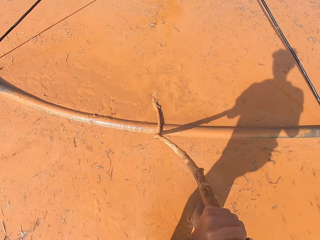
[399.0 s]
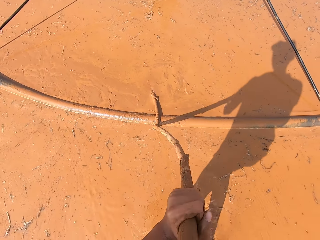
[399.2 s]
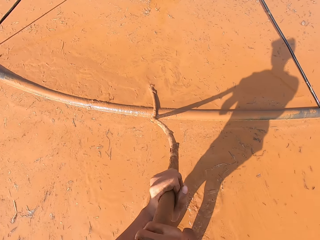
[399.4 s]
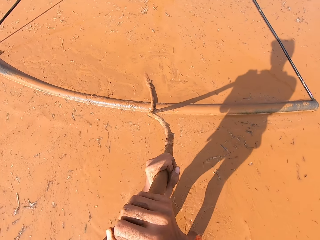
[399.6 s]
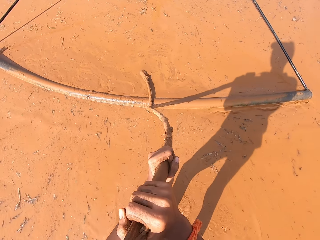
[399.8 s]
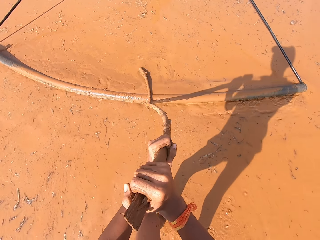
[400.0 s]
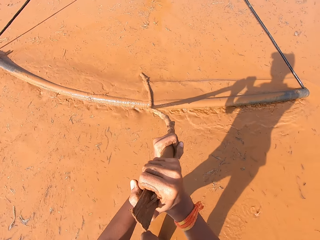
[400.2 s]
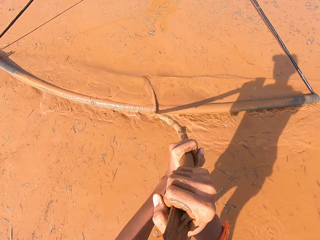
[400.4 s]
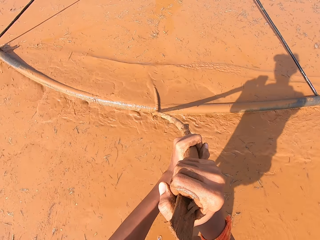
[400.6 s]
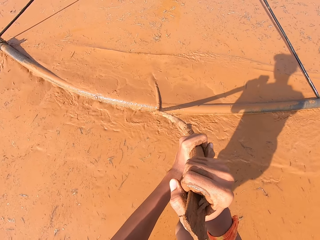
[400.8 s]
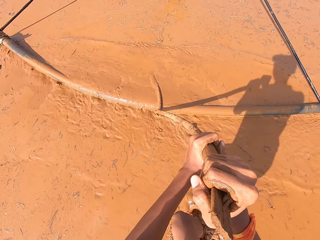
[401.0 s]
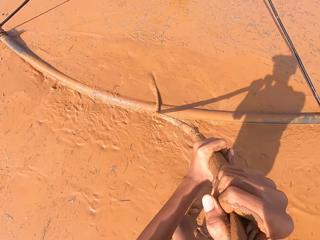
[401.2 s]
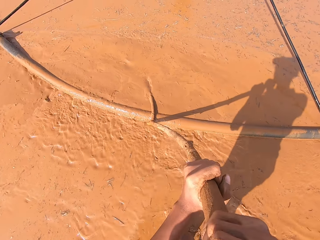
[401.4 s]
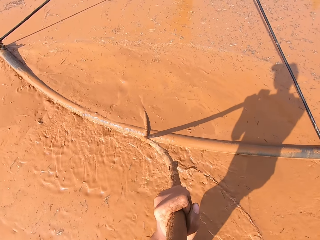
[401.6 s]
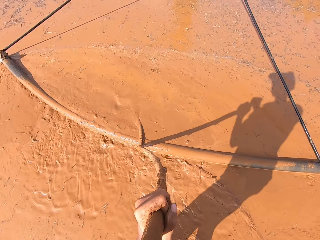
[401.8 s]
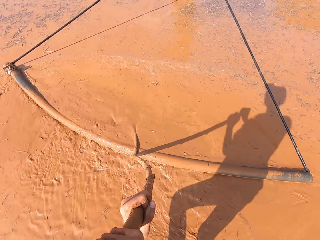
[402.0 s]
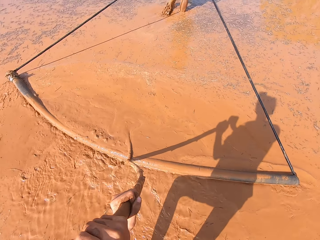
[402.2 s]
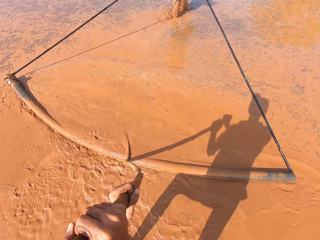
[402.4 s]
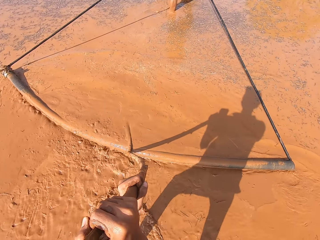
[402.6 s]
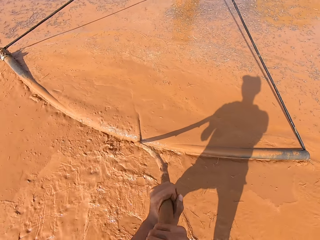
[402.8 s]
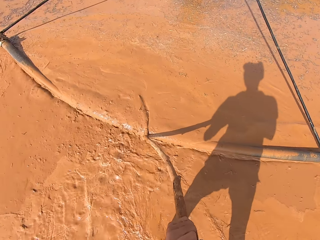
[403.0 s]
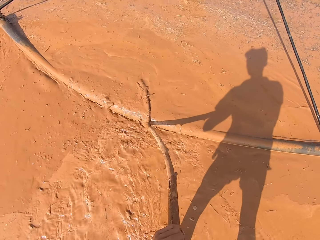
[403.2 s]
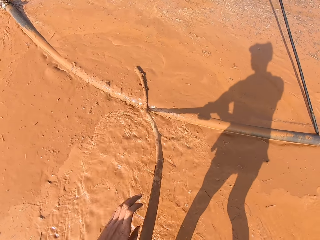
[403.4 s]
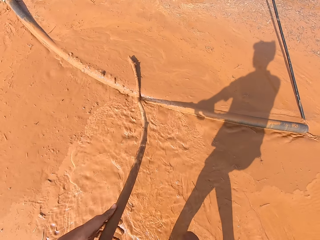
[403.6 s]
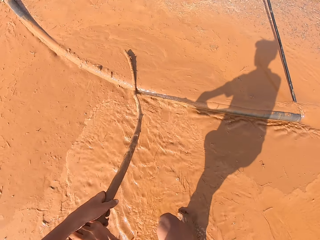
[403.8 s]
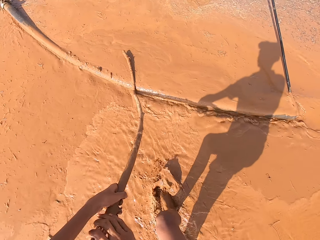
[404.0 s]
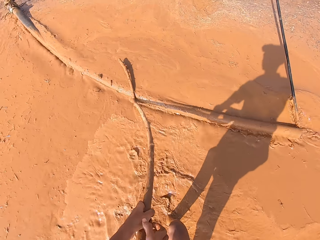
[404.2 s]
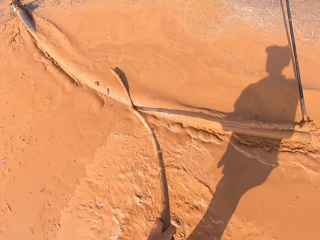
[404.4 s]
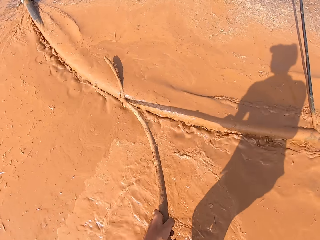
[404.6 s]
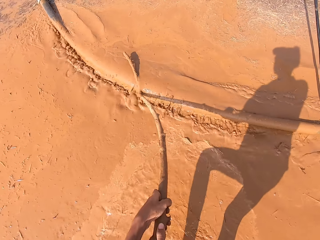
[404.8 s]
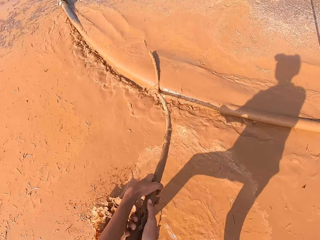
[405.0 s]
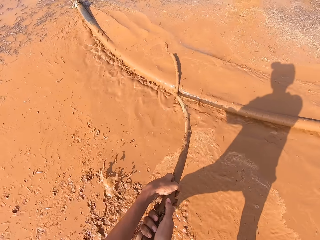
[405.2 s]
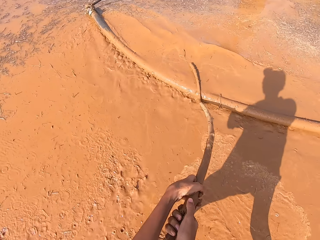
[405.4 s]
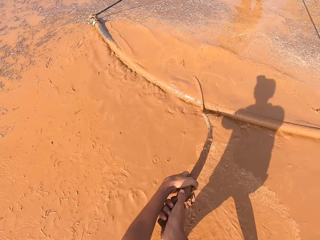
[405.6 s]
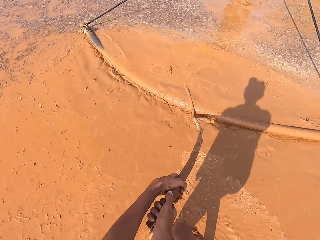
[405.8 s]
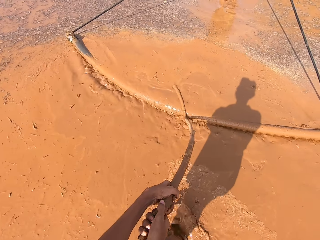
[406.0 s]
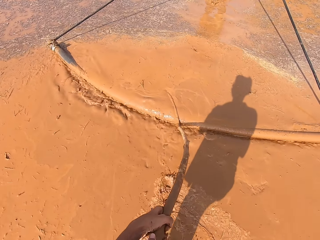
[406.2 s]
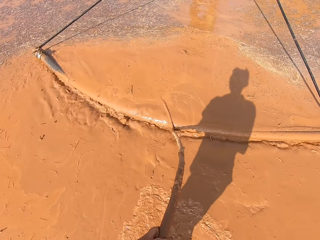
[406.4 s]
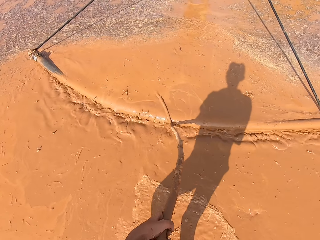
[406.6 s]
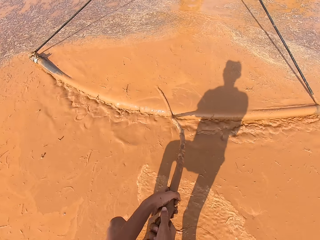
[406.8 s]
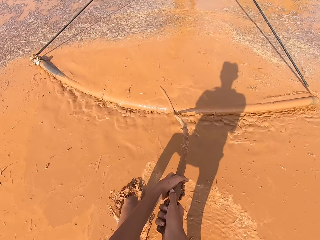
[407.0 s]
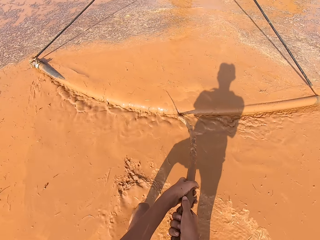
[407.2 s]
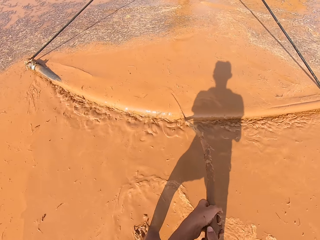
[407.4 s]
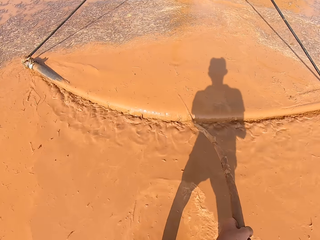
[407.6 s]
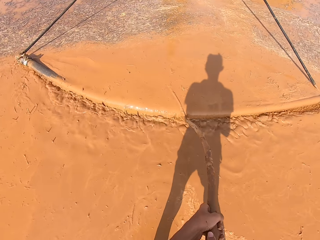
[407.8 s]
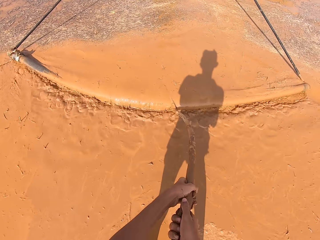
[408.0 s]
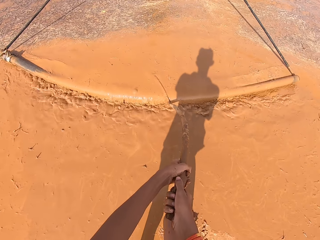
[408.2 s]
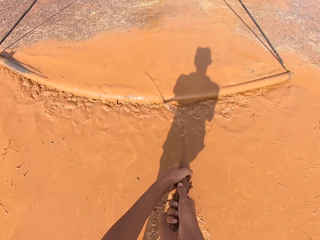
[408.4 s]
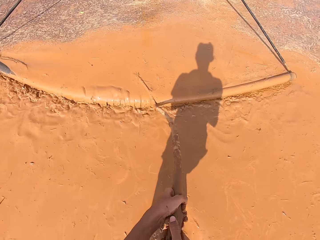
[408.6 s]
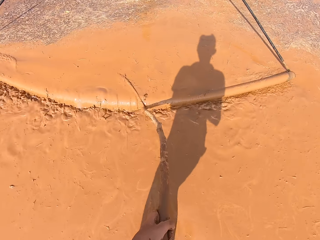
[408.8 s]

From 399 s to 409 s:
The man drags the stick hooked with rods through the mud with both hands. The camera wearer walks through the mud with the stick fixed to the stick hooked with rods in both hands.

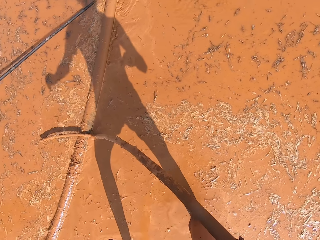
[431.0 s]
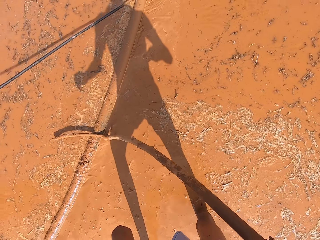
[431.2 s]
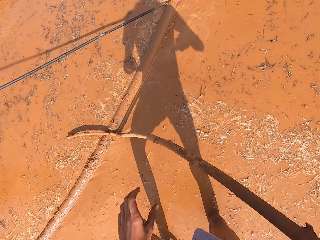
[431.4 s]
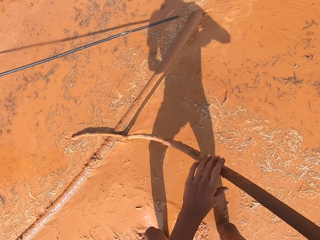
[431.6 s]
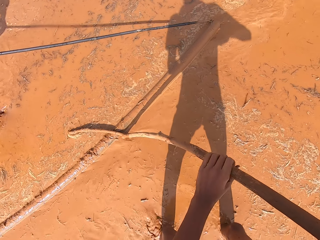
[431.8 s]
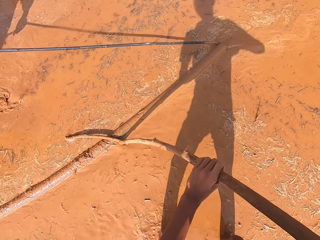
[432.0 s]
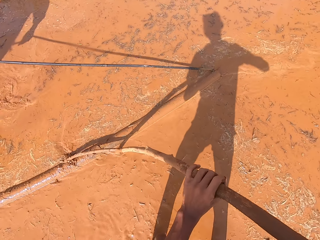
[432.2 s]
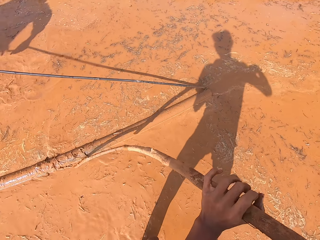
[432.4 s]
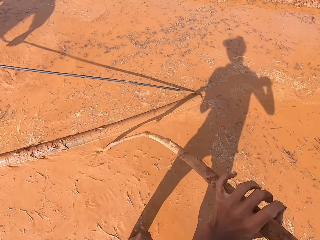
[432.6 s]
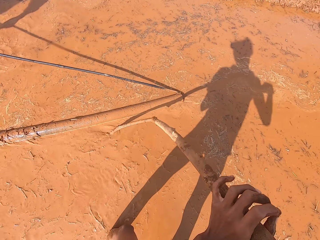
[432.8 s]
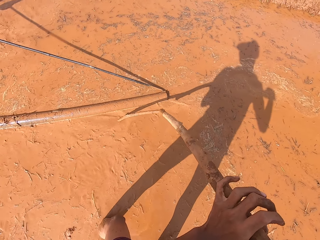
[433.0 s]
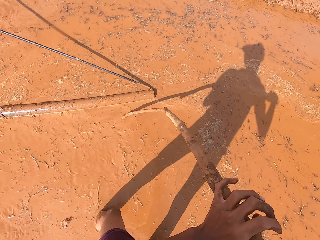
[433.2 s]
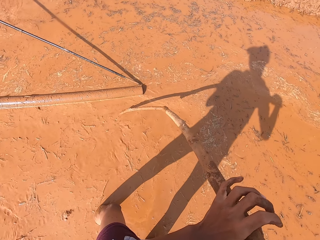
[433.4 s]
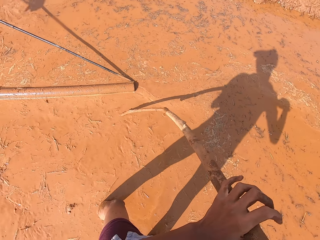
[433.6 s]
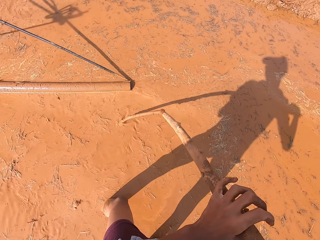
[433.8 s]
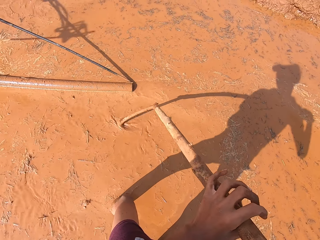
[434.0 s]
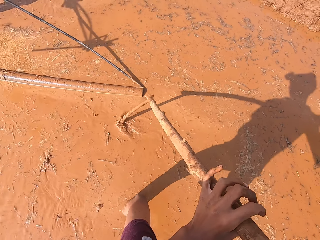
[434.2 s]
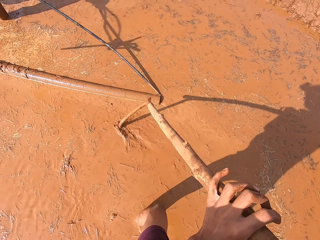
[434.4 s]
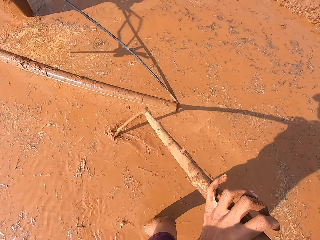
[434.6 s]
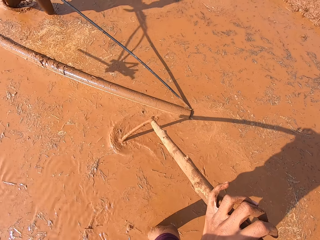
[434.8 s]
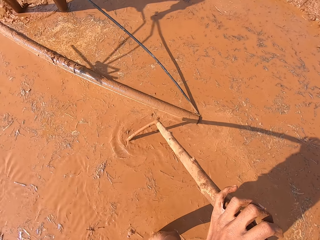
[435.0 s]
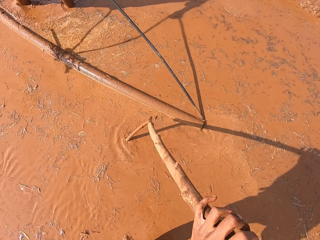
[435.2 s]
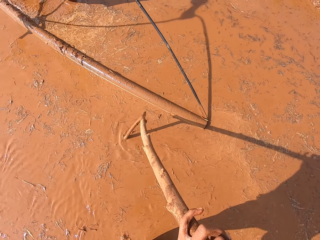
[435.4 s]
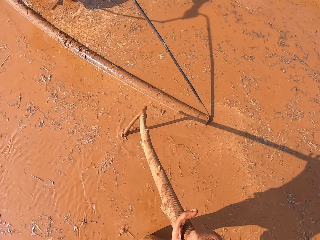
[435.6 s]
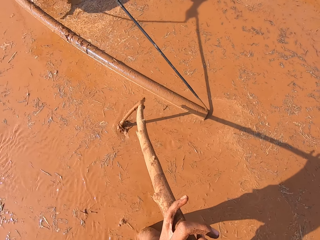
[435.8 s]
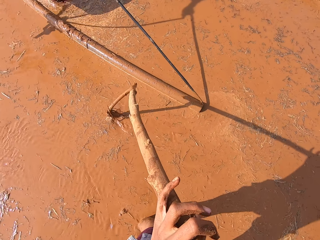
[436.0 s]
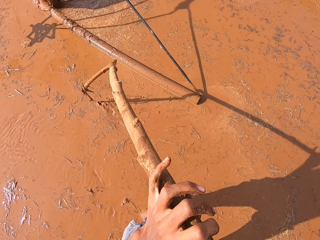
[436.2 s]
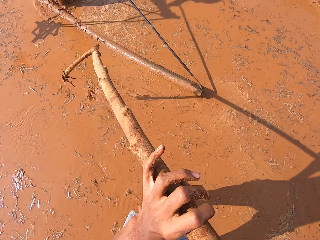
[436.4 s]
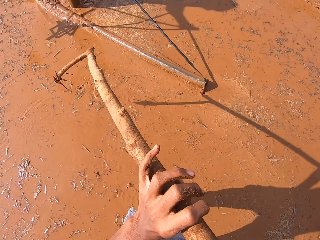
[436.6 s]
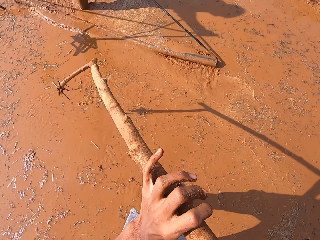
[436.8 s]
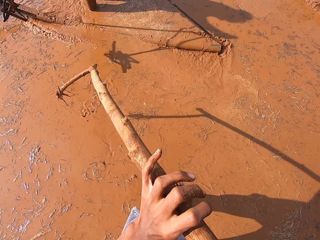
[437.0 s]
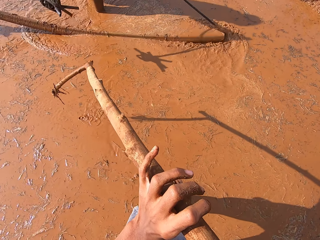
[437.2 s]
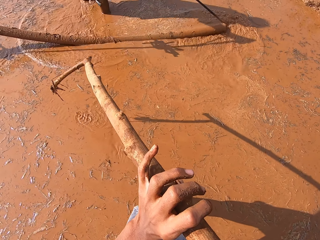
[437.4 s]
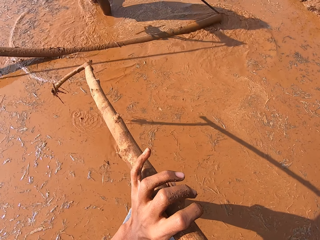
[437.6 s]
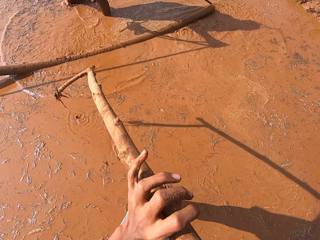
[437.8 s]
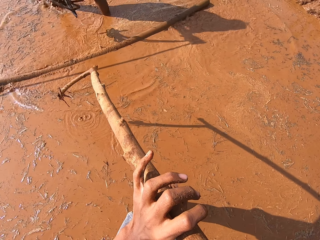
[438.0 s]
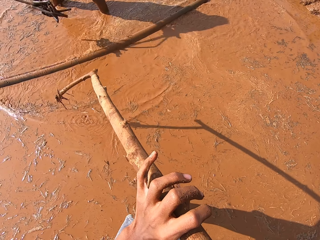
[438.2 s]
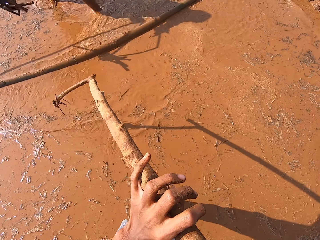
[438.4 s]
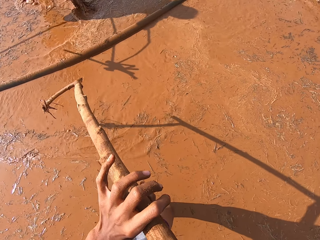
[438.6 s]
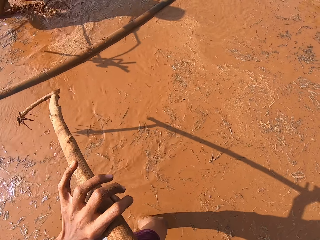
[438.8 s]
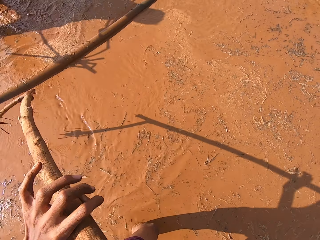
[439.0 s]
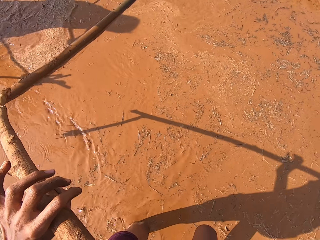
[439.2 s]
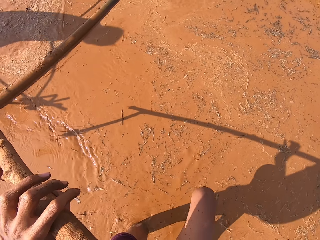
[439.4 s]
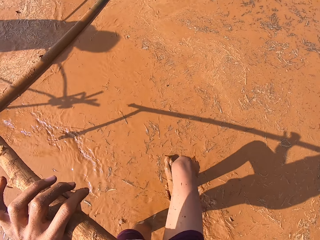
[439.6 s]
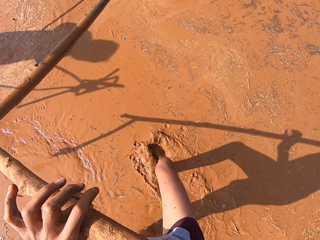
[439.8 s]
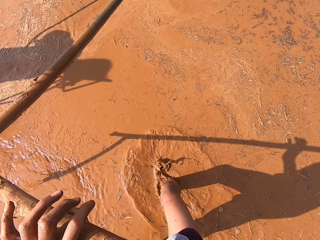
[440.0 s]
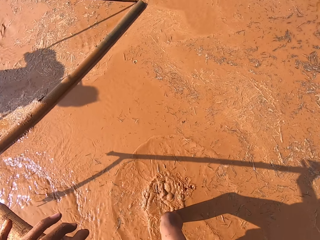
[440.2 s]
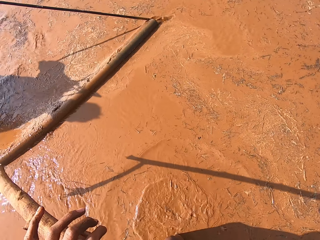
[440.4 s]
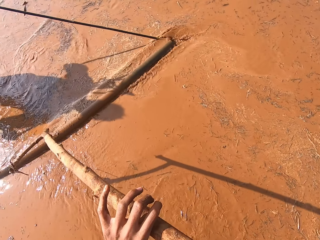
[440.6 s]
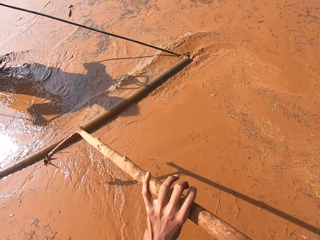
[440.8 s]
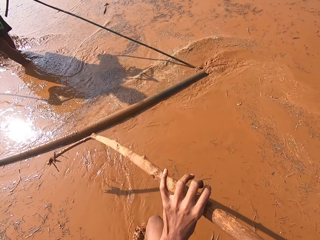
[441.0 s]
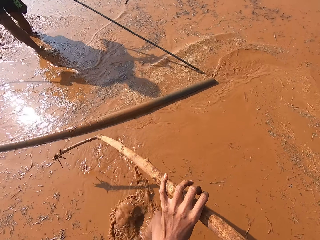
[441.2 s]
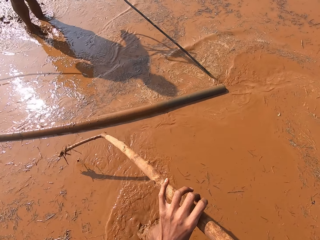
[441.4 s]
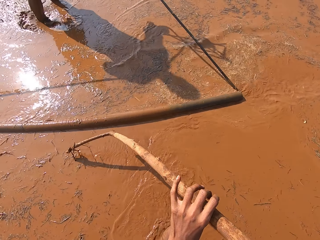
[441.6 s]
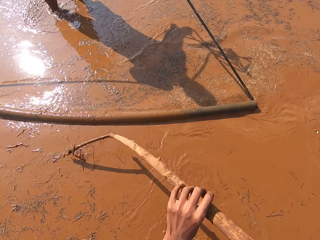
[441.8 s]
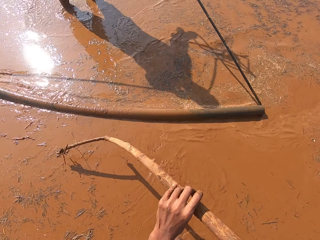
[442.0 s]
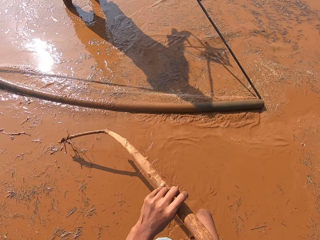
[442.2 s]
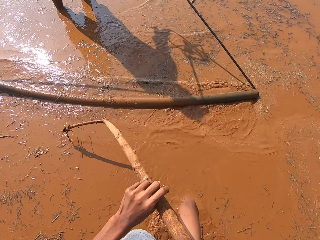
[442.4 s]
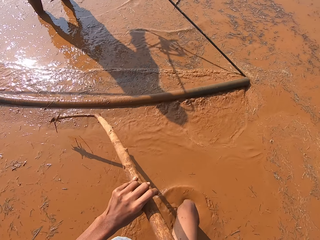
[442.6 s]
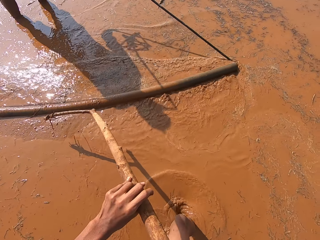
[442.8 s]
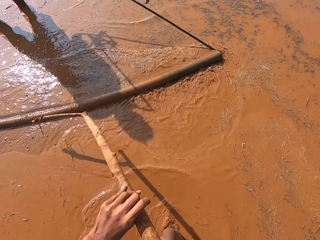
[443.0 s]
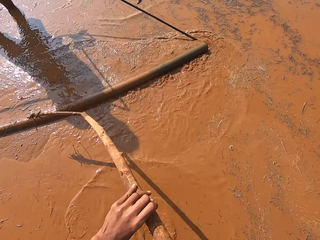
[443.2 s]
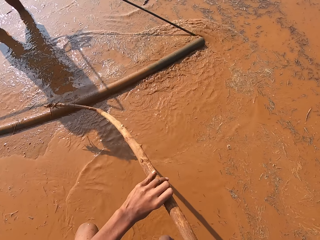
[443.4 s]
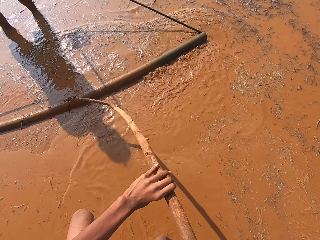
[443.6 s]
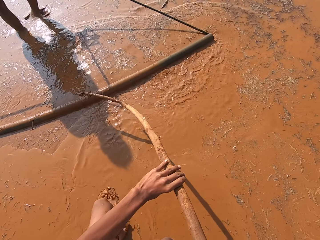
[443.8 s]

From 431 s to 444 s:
The camera wearer pushes the mud with the stick bound to the rod.
